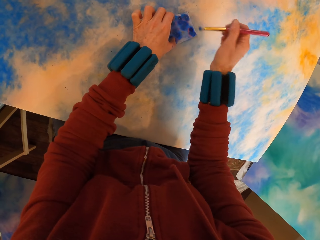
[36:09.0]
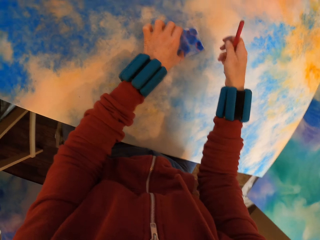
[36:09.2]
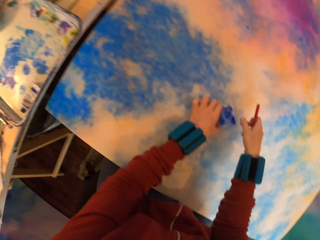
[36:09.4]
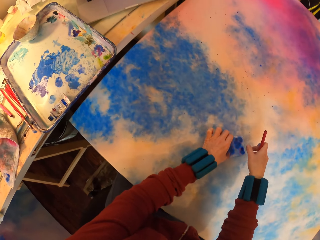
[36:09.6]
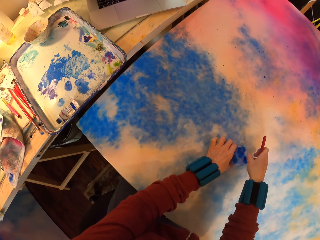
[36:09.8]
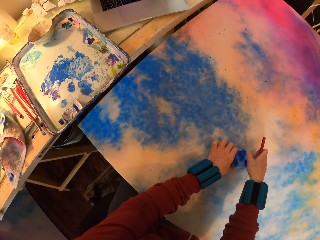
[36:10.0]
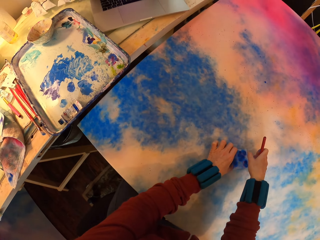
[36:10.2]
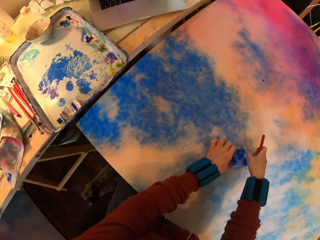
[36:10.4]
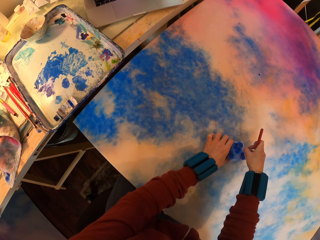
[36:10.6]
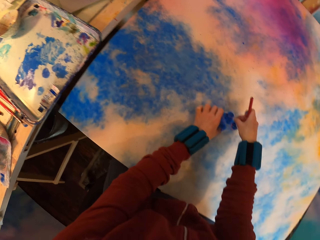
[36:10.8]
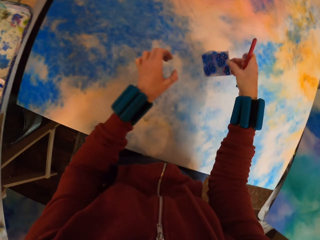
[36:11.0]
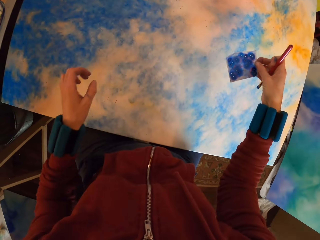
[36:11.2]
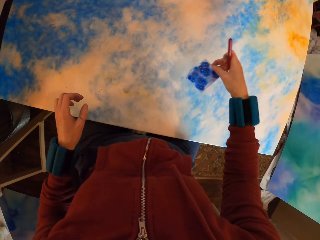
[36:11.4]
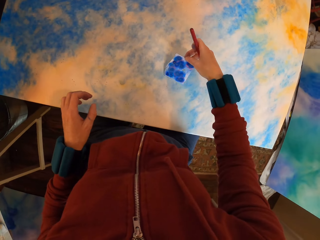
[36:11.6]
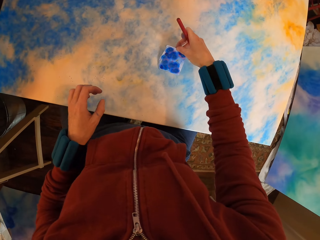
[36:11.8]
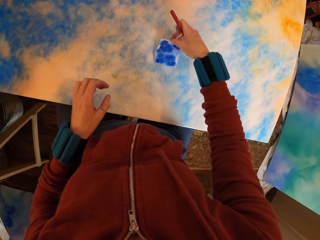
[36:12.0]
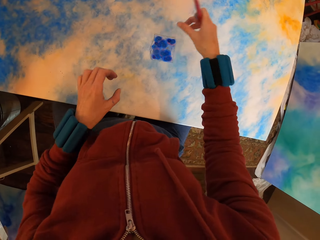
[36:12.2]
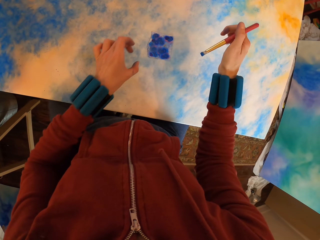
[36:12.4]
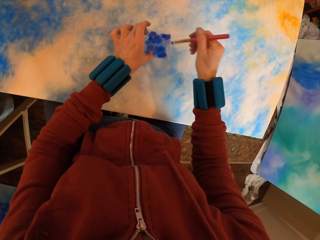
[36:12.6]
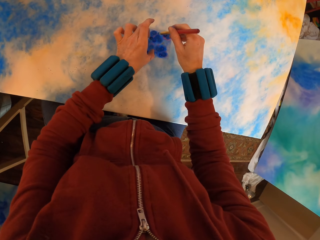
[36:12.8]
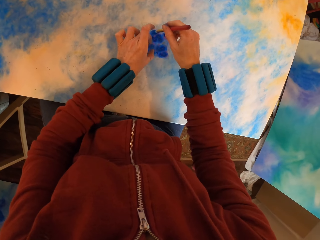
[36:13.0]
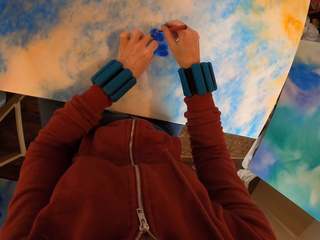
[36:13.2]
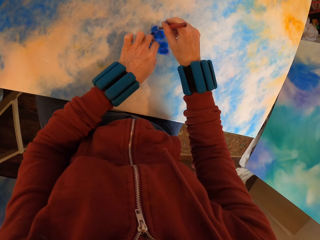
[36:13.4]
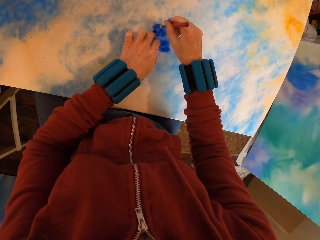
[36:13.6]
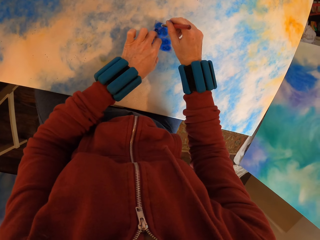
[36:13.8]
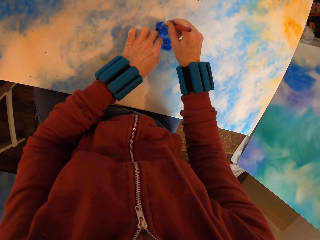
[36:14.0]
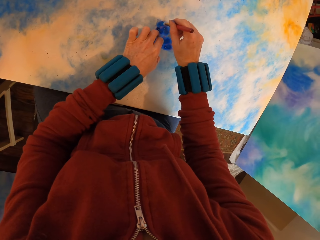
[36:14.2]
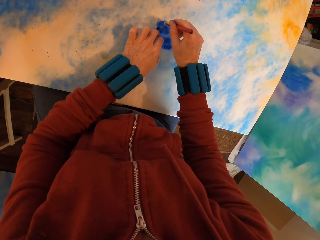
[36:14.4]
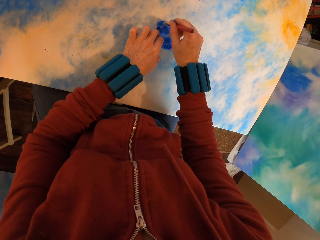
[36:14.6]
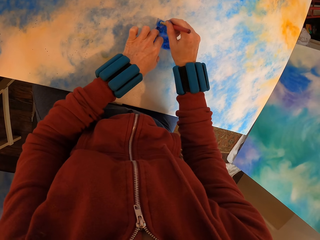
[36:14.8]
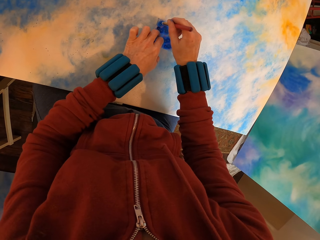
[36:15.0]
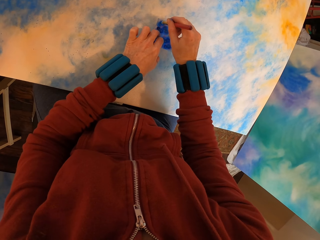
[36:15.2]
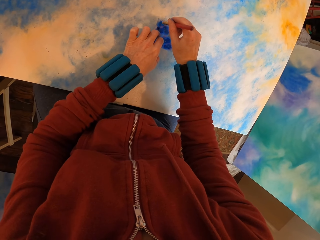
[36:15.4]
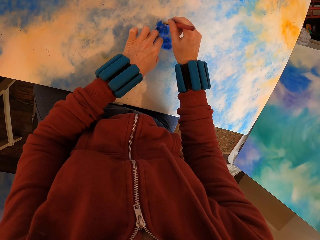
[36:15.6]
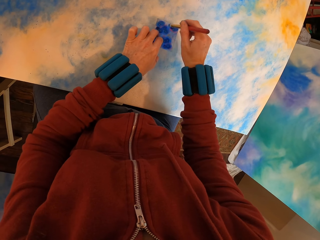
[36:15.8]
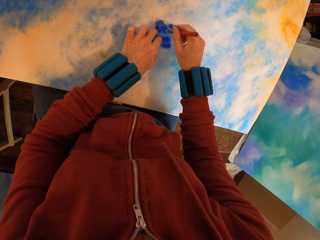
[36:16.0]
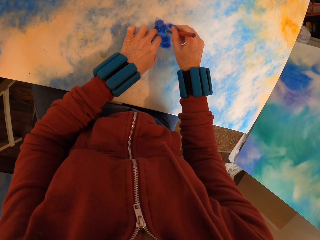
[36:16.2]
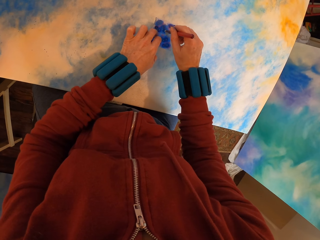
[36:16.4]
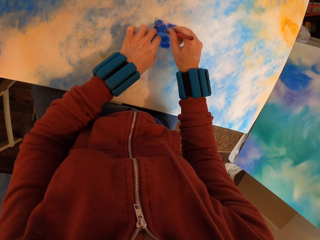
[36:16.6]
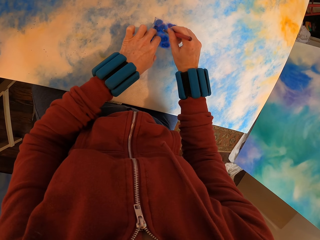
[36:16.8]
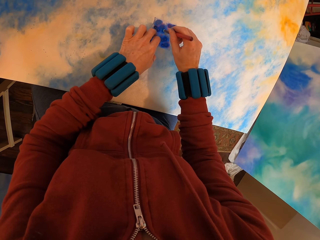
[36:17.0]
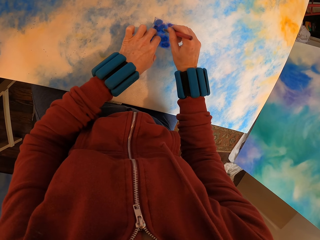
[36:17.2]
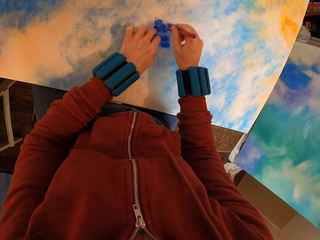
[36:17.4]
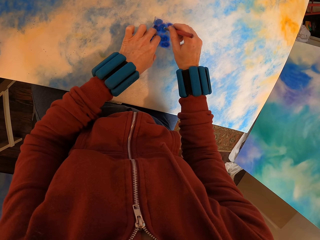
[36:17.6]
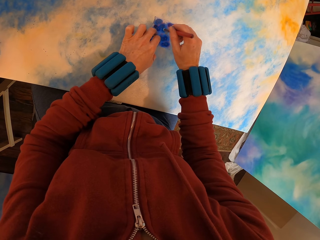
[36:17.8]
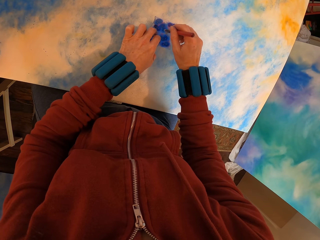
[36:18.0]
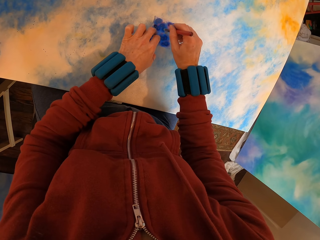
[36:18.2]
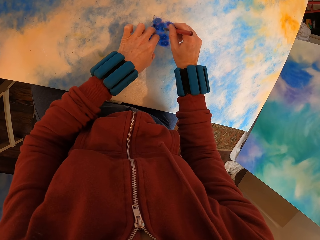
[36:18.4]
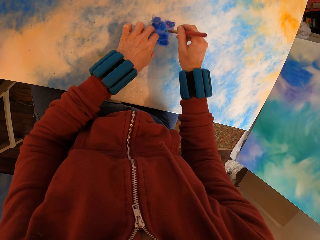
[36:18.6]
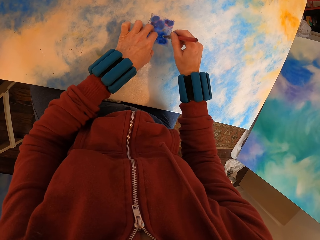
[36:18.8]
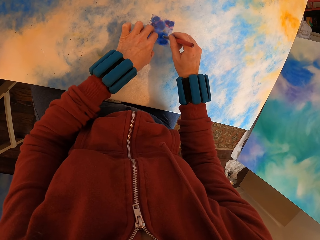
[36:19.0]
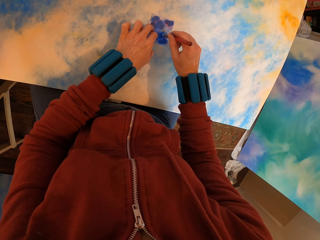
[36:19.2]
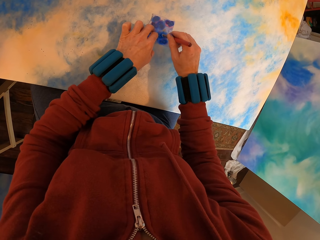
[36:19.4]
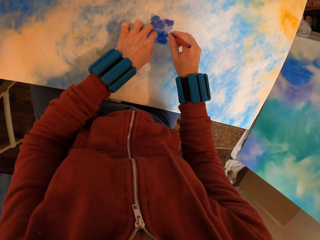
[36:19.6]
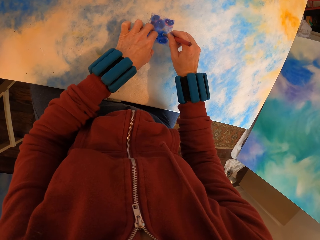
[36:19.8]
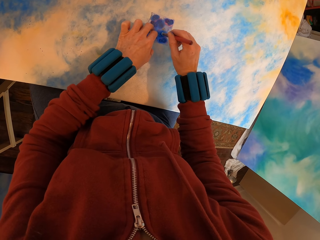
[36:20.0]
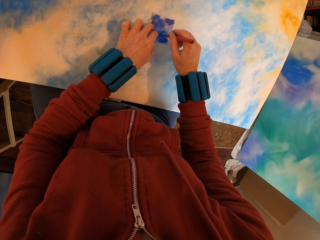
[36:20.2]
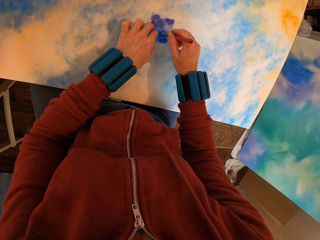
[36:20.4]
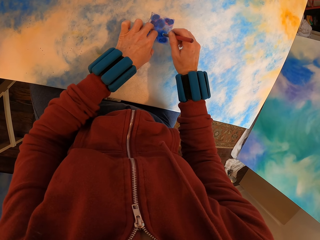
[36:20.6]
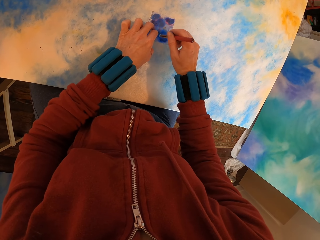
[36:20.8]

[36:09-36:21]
The camera wearer lifts the paper. They place the paper on the canvas. They paint the canvas.

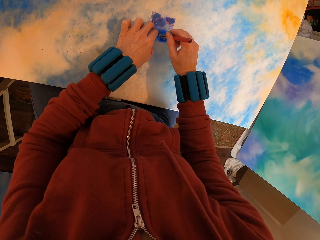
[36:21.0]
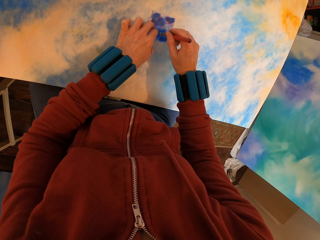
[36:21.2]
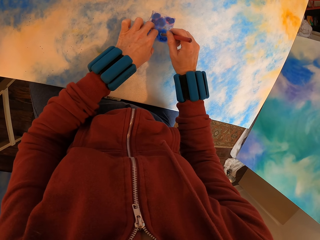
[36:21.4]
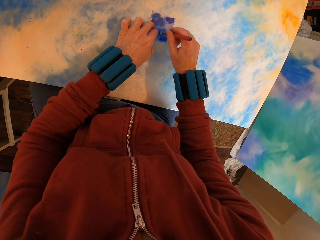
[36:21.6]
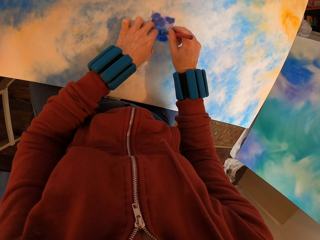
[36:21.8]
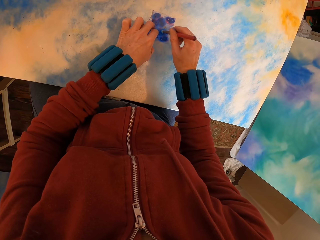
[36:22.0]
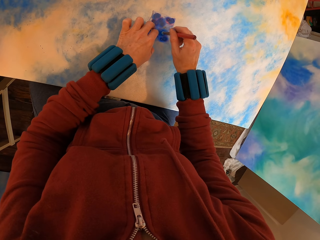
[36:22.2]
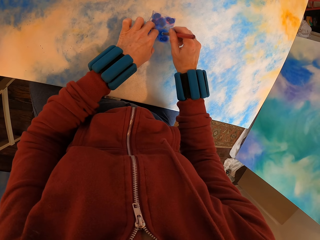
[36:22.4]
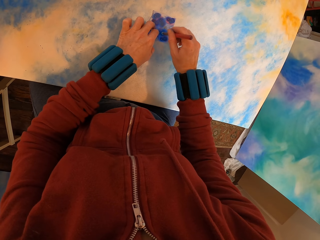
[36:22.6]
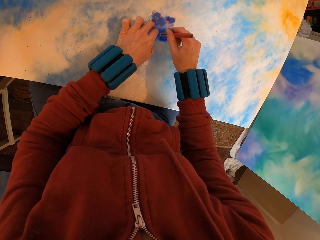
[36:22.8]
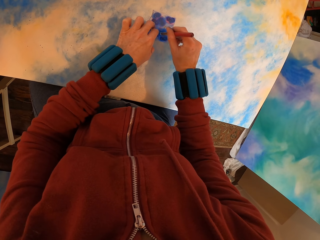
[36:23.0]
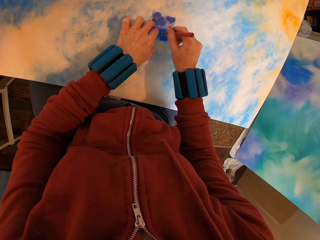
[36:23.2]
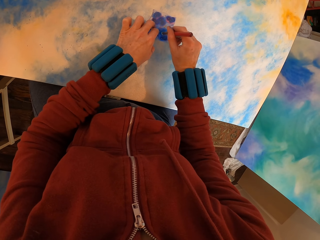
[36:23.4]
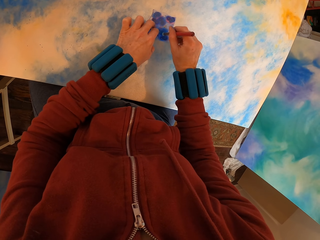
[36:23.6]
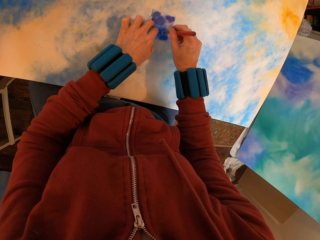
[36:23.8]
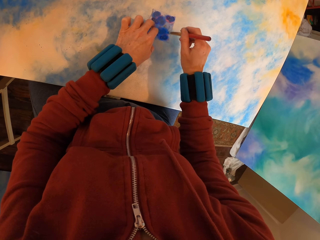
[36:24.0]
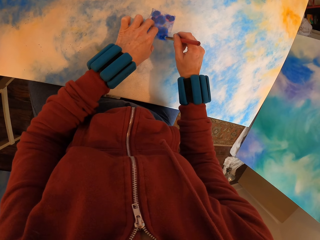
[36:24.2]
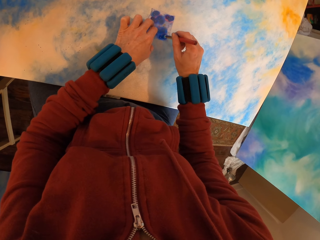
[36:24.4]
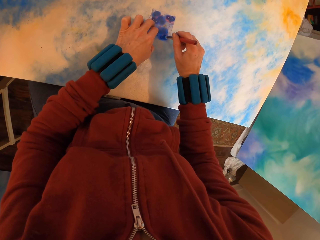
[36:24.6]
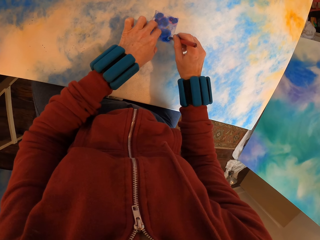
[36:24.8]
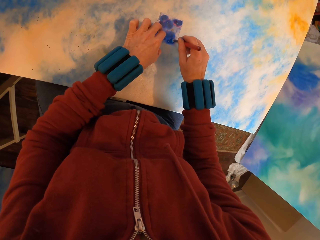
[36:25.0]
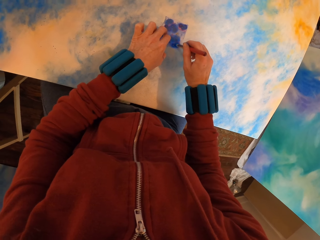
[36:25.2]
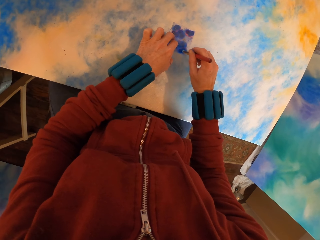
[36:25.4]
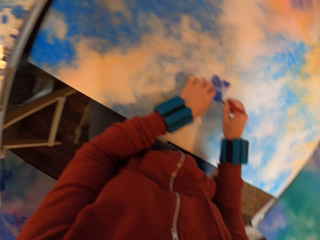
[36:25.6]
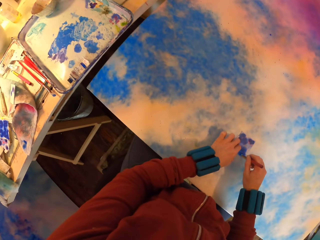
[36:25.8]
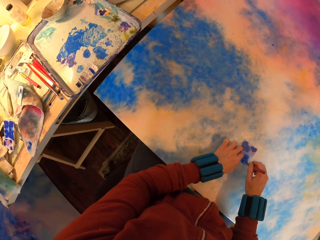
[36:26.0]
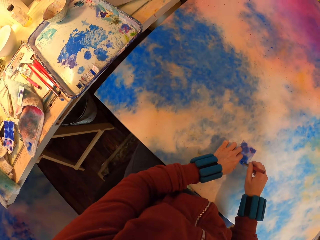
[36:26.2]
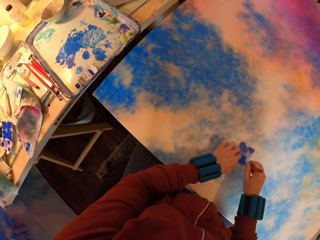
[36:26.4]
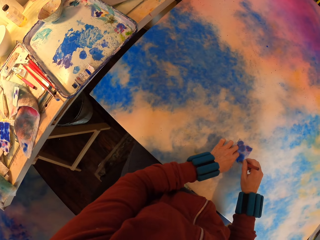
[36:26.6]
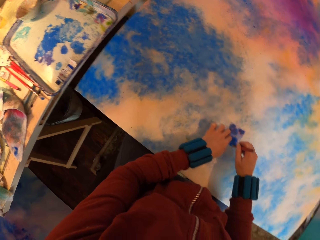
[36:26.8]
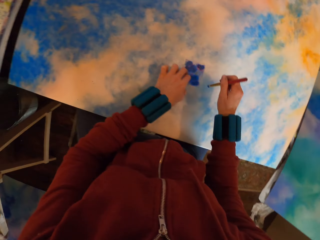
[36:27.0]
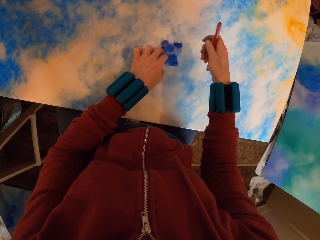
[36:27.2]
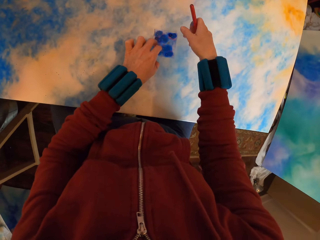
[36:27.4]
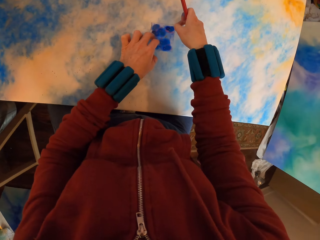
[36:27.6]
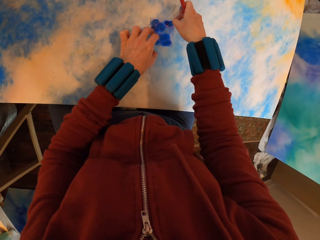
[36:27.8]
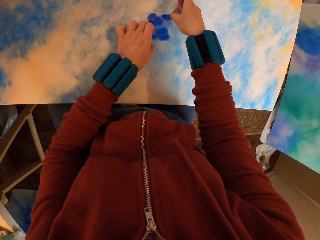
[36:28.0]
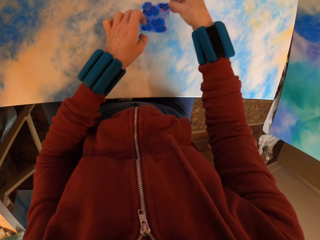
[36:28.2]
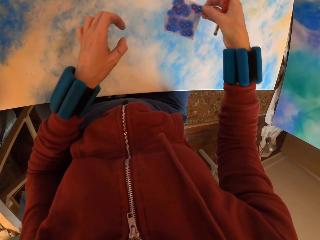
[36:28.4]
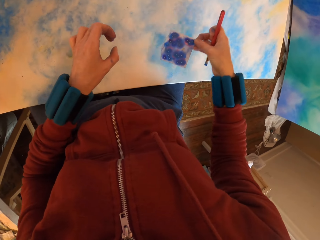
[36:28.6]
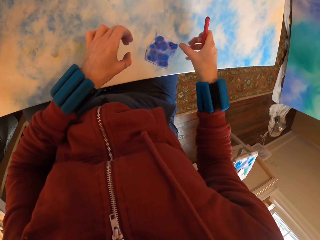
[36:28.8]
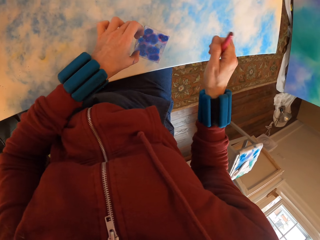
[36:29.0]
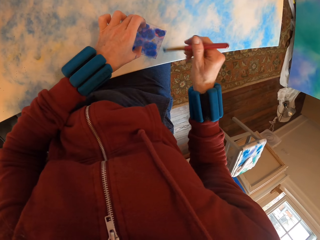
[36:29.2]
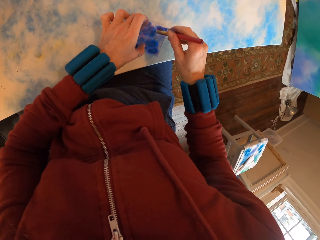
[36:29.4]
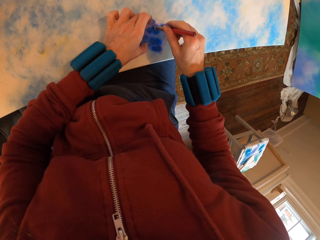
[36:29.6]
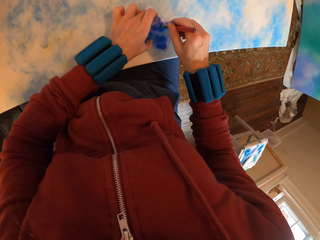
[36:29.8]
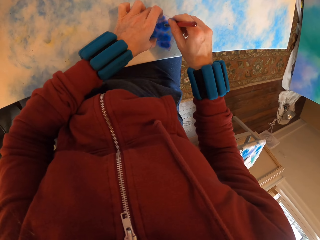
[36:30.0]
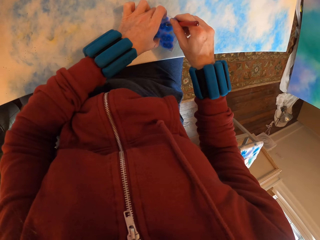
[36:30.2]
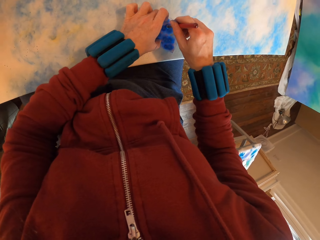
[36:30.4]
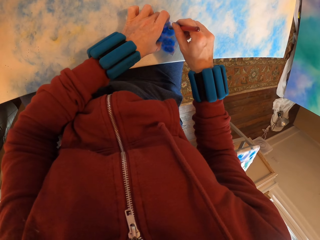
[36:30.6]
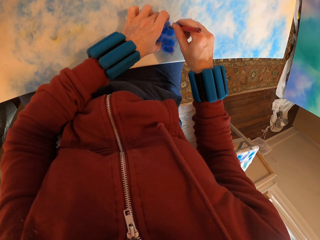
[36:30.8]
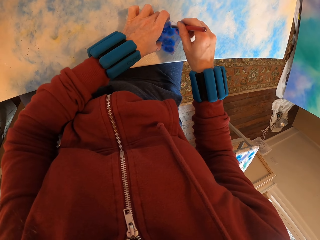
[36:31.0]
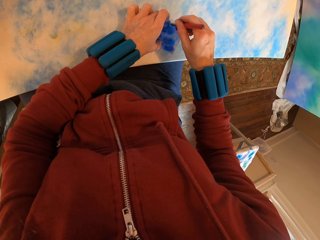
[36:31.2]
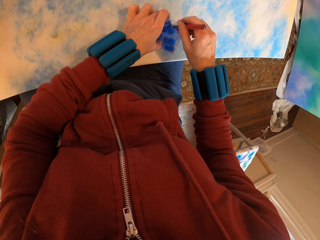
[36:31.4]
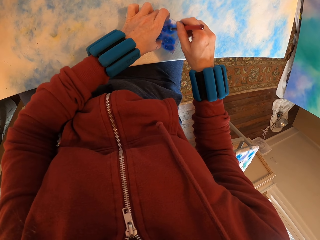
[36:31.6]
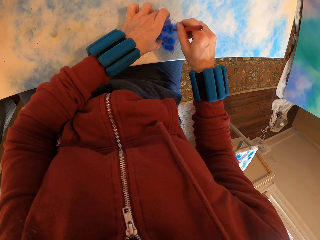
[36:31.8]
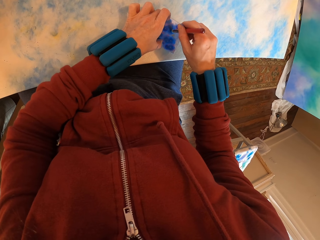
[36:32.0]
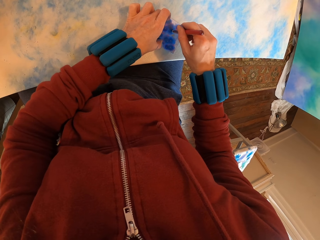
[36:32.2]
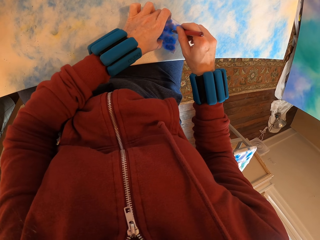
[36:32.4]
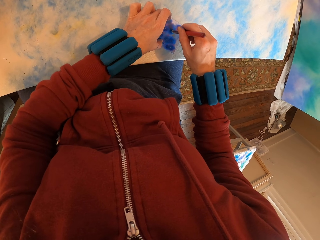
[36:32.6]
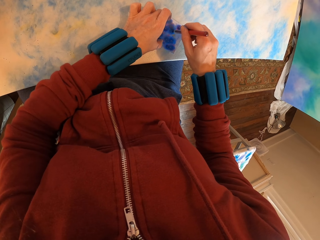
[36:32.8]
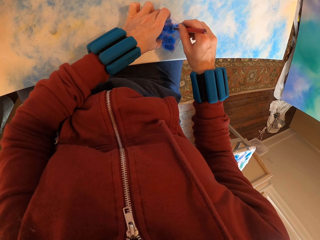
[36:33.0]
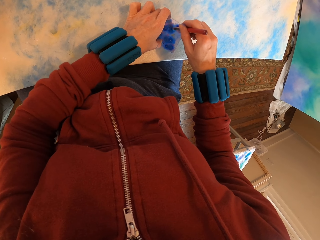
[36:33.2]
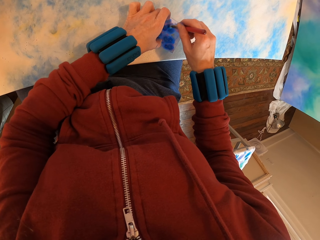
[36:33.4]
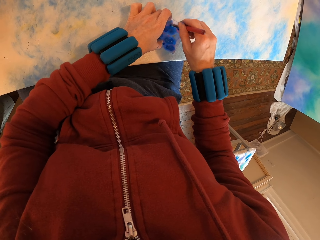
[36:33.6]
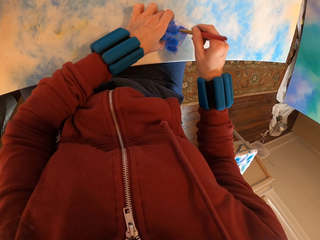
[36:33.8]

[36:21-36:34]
The camera wearer lifts the canvas. They place the paper on the canvas. They paint the canvas.
